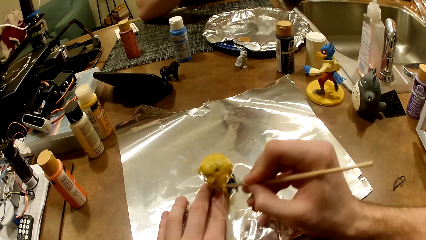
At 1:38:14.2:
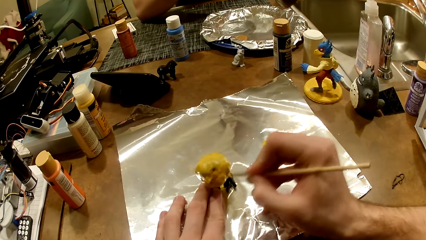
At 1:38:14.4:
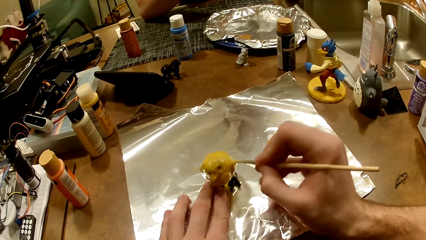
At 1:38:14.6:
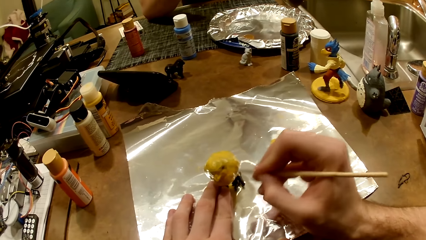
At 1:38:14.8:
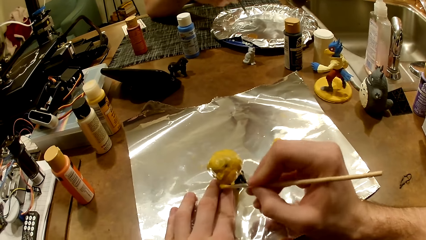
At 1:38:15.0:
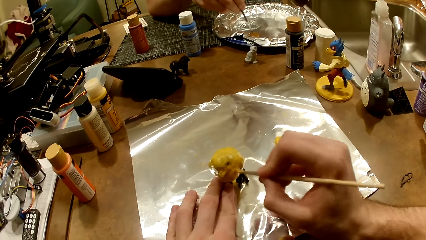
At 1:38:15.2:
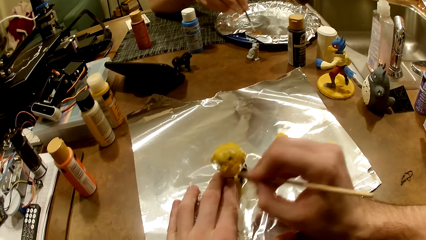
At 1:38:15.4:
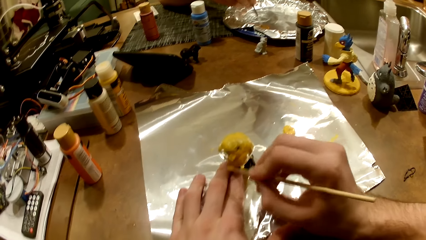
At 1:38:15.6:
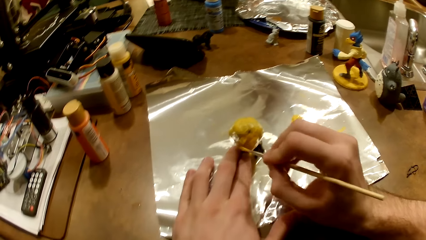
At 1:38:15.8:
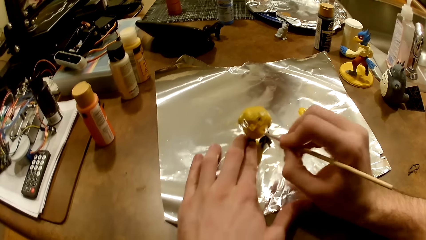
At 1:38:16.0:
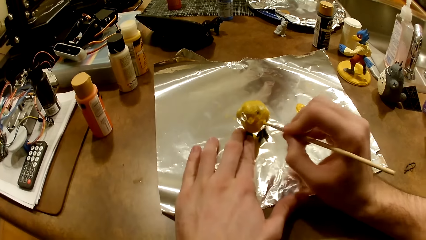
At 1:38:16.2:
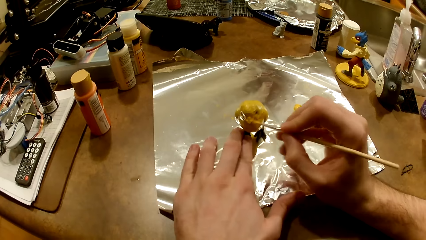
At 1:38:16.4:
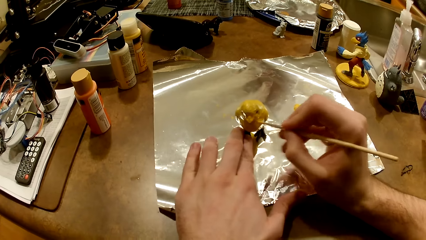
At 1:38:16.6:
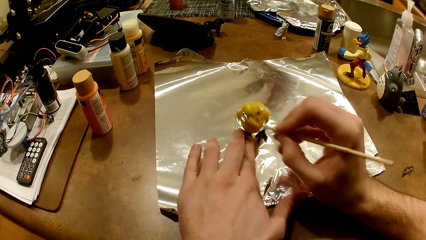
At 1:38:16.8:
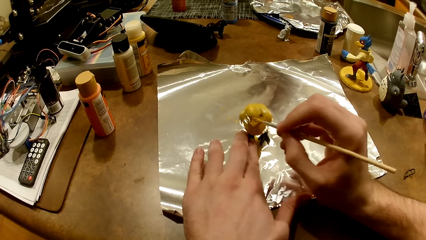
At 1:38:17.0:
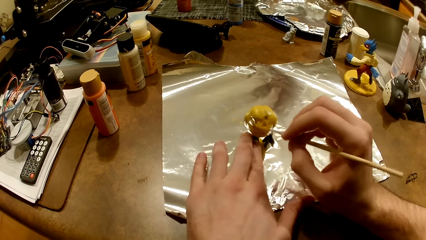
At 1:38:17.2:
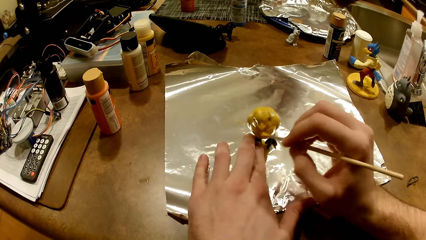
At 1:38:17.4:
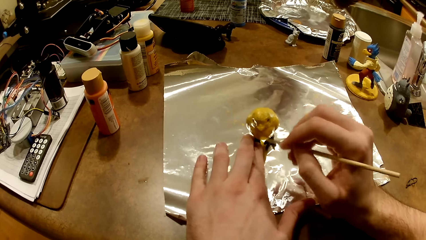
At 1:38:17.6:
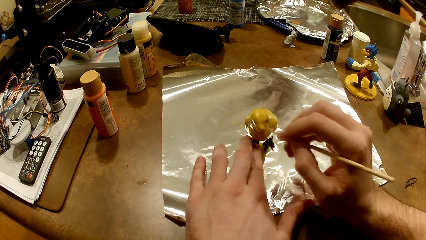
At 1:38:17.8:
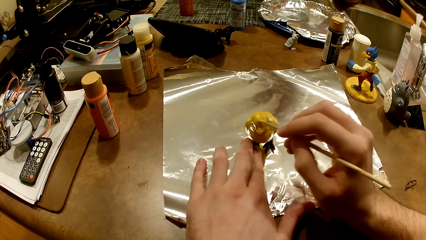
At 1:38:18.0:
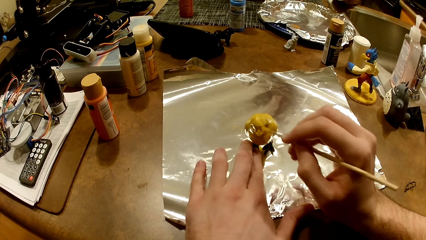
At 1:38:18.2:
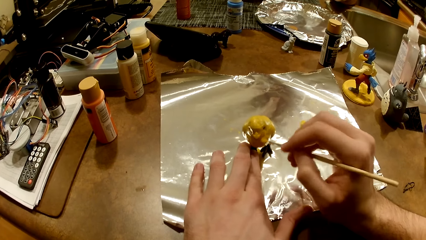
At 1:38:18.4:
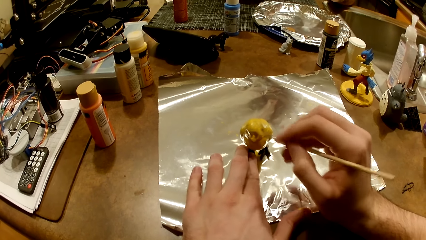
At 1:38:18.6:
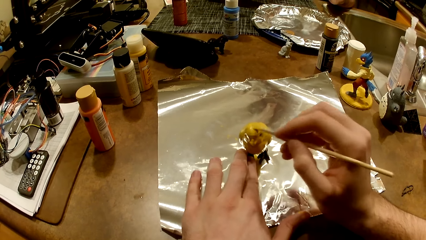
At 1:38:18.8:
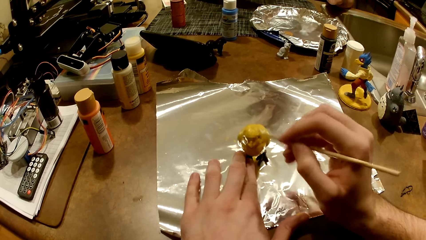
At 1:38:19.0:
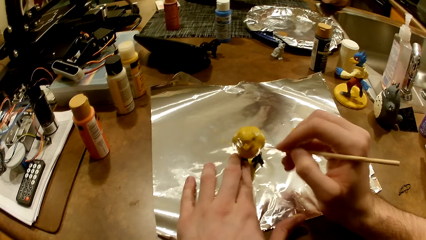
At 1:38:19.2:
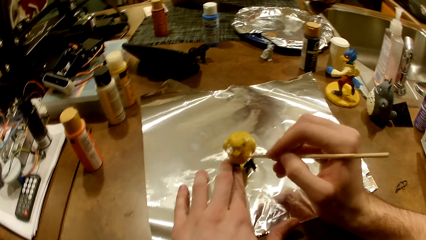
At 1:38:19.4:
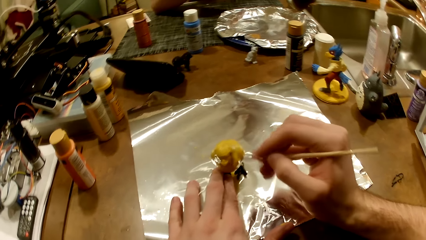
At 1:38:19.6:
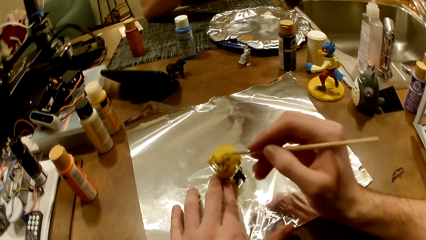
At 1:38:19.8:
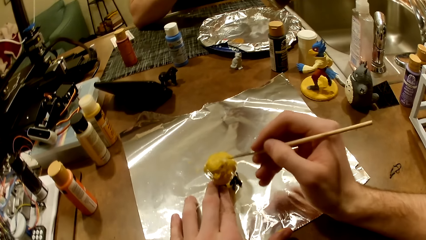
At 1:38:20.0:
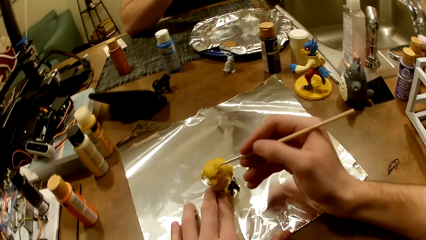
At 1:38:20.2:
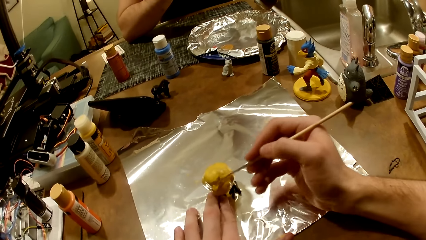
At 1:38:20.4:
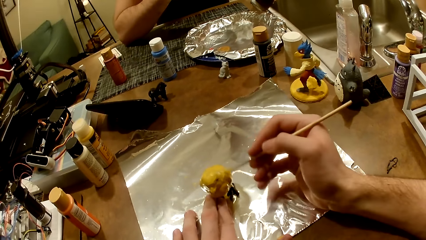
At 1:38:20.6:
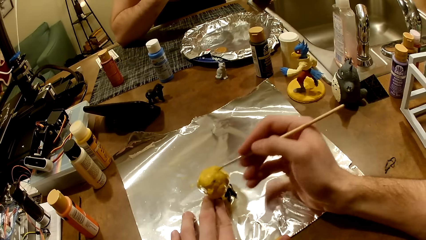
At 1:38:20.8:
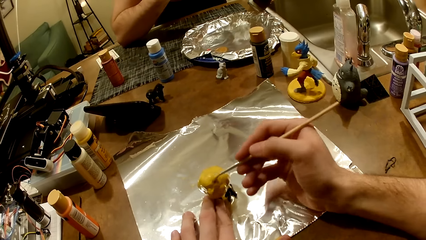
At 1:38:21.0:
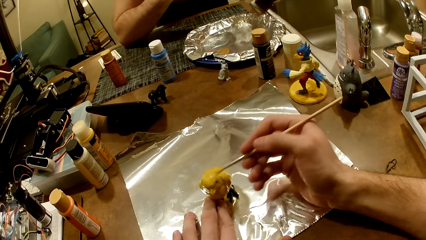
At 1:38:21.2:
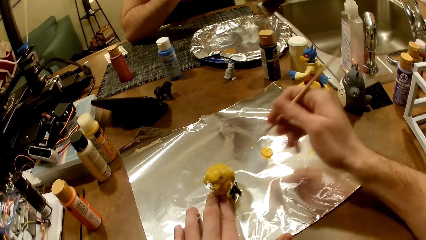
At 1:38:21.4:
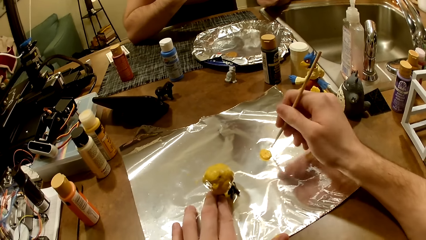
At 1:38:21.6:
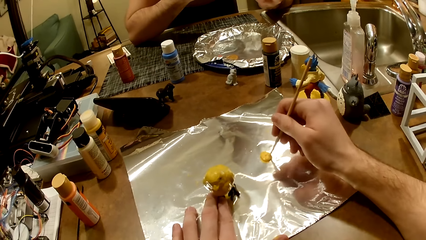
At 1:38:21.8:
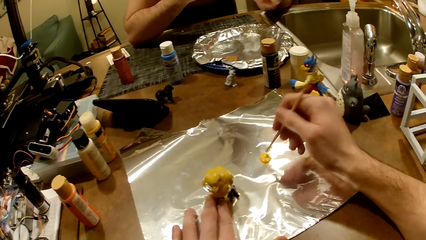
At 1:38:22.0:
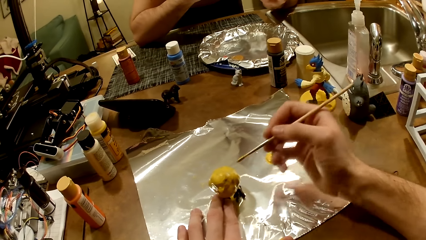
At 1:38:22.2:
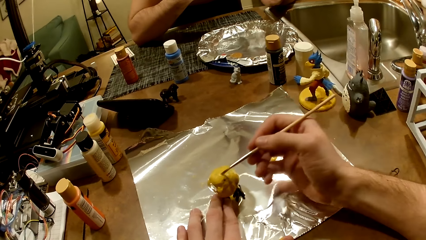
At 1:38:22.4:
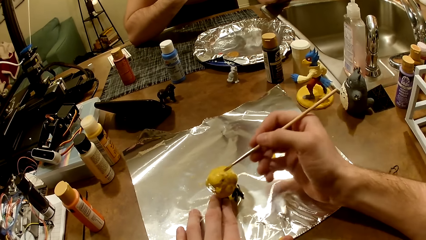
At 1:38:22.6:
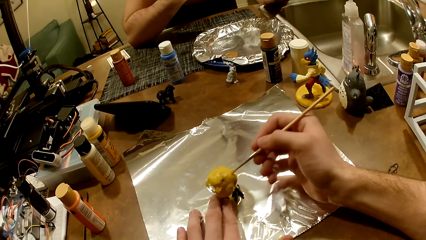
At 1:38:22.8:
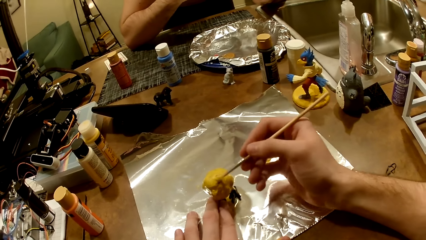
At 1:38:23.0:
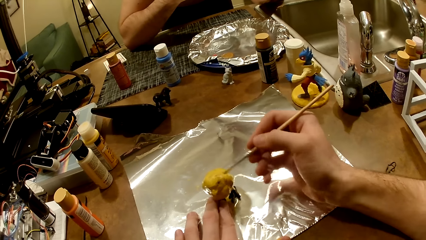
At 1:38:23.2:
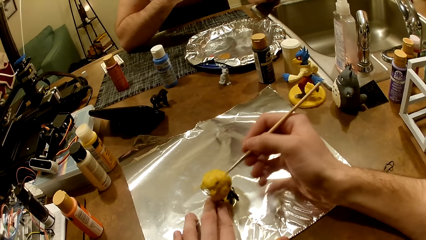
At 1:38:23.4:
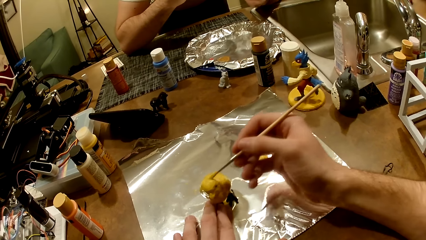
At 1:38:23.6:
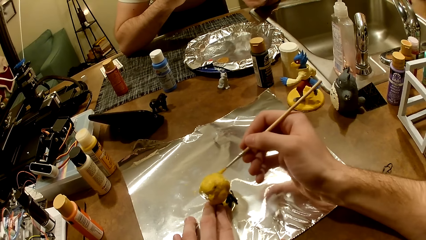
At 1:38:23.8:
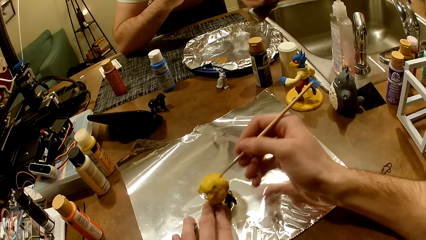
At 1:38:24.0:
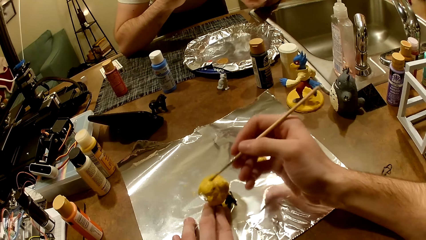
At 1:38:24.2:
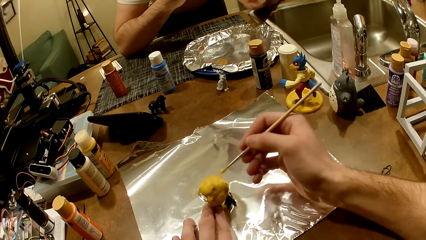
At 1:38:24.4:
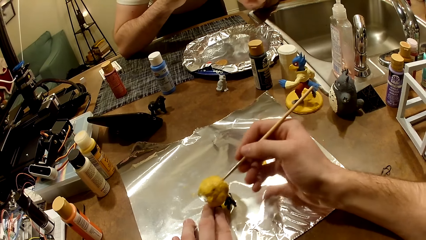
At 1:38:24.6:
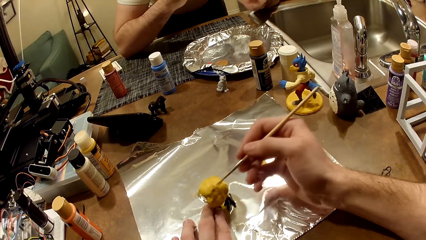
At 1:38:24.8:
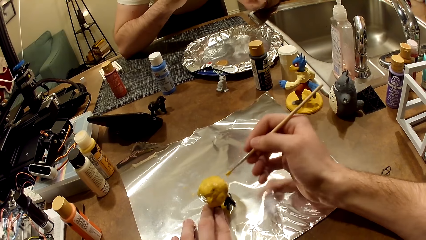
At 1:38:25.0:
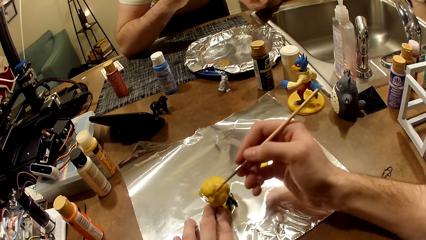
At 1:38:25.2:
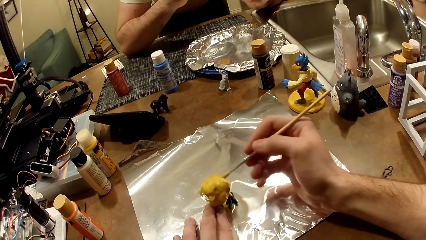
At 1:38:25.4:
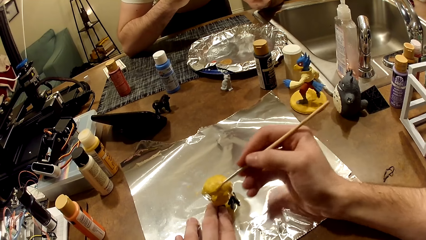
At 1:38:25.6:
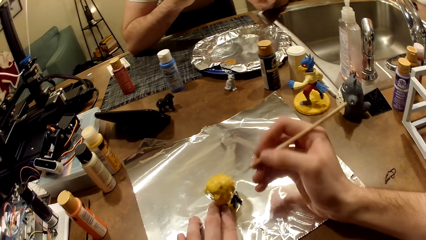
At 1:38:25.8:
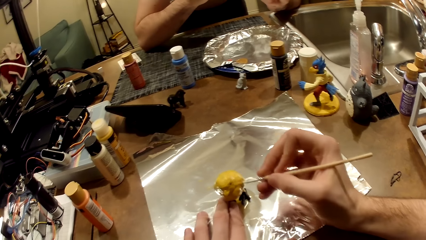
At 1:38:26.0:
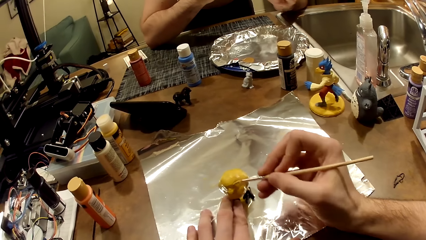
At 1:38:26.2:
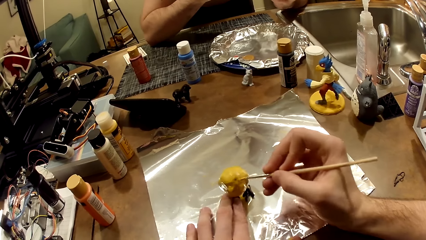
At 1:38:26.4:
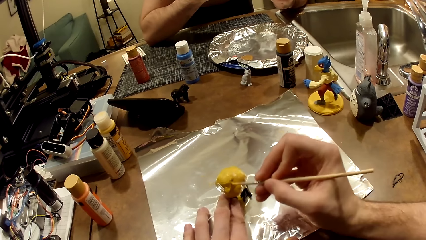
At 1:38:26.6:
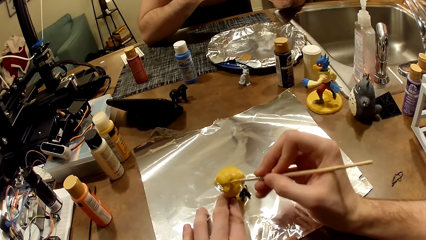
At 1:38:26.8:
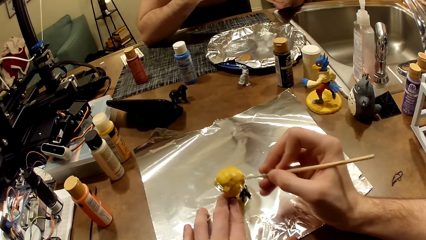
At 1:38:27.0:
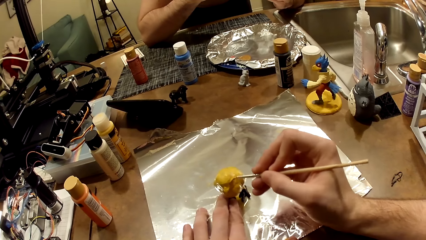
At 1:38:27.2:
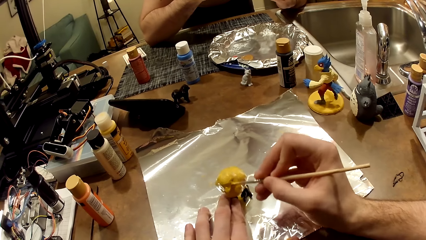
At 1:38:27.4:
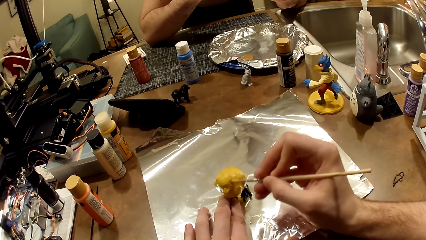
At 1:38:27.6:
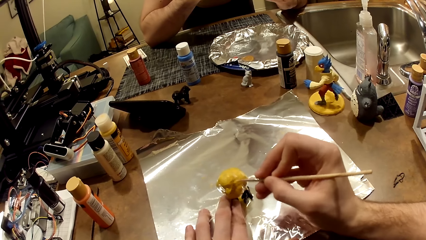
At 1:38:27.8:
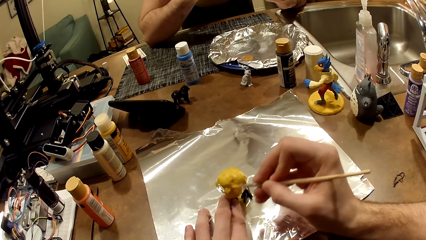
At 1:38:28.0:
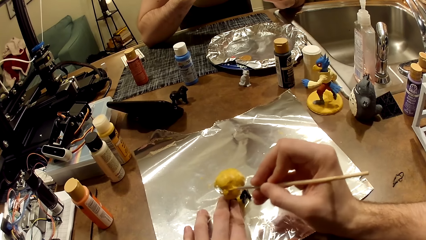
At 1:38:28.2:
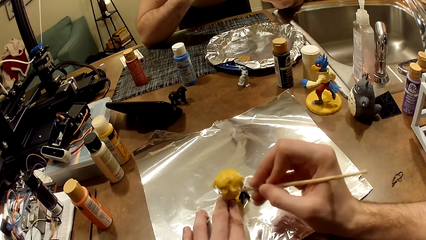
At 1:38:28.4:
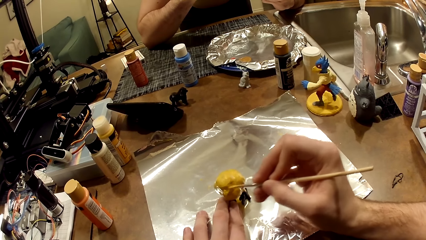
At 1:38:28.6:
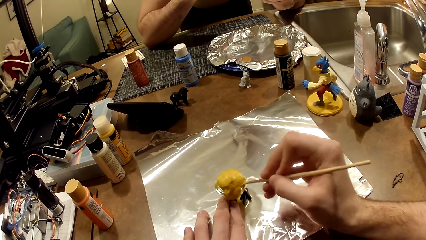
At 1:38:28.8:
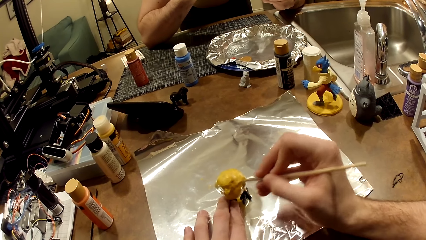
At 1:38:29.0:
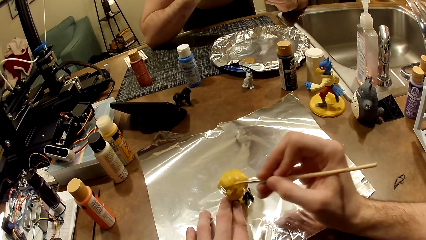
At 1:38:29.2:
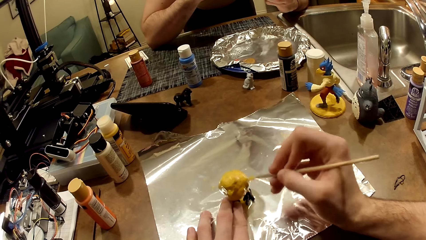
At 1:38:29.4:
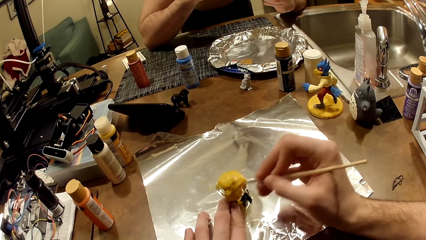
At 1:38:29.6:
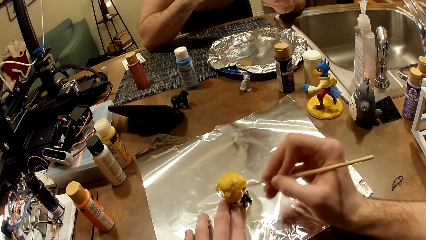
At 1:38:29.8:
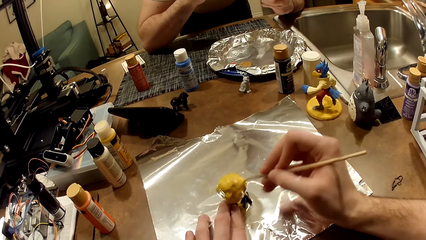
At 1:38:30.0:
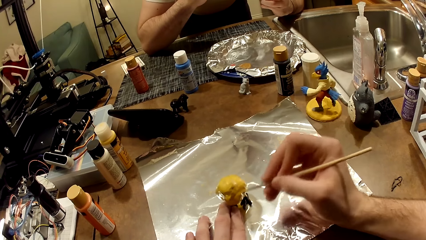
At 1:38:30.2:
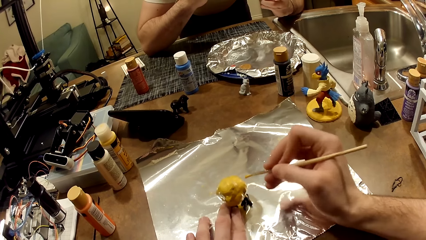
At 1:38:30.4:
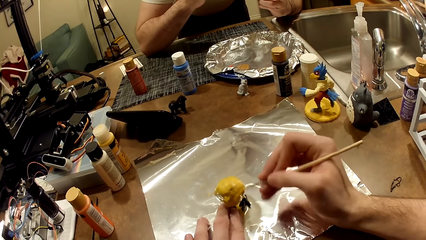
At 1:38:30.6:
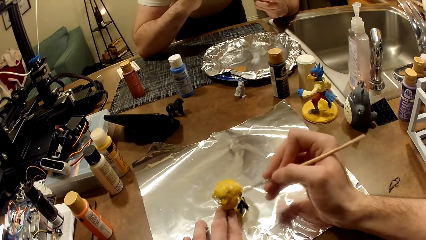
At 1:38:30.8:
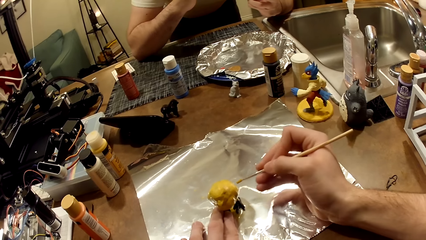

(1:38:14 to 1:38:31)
A man stirs the mixture of paints in the aluminum-foil tray with the paint brush in his right hand. The camera wearer dips the paint brush in the cream-colored paint with his right hand. He paints the bird figurine with the cream-colored paint and the paint brush in his right hand.
